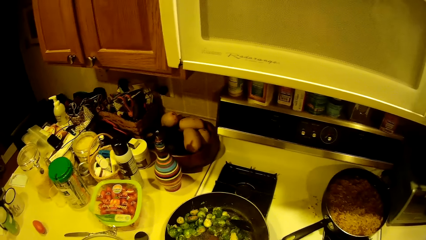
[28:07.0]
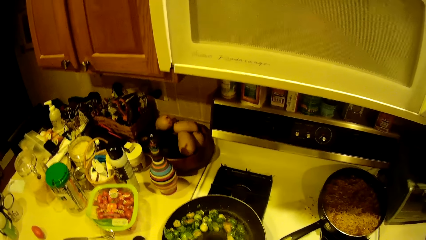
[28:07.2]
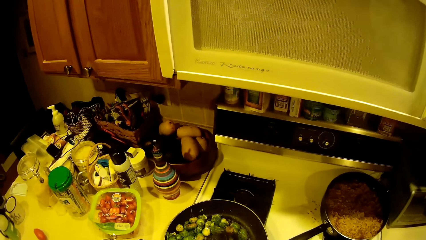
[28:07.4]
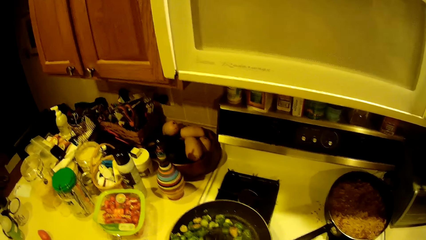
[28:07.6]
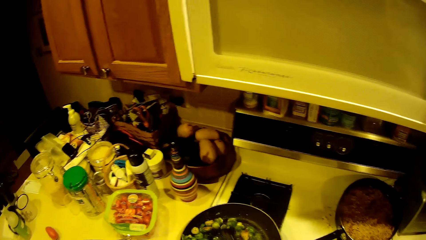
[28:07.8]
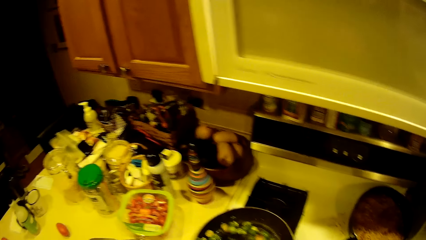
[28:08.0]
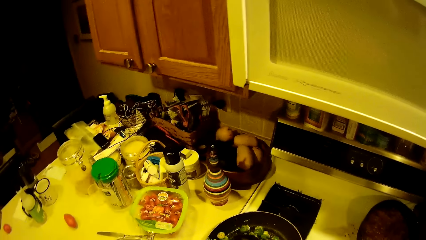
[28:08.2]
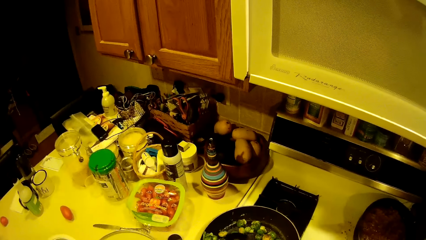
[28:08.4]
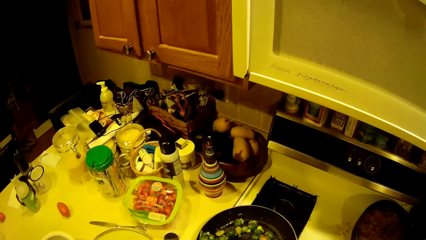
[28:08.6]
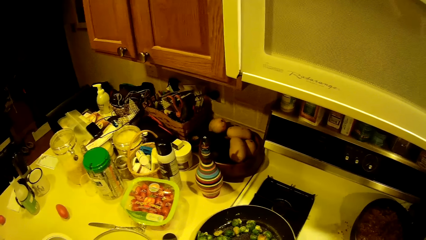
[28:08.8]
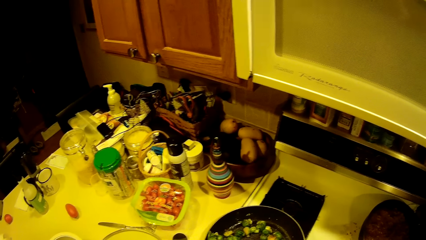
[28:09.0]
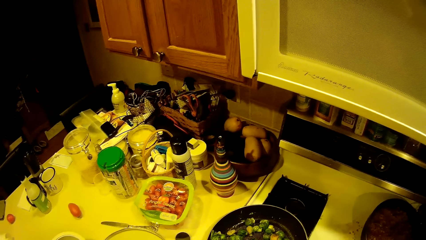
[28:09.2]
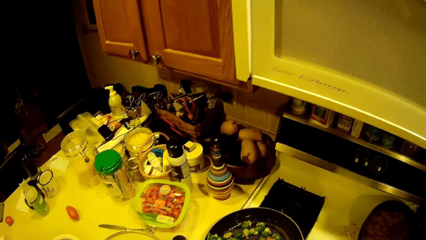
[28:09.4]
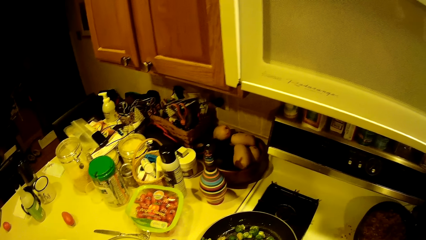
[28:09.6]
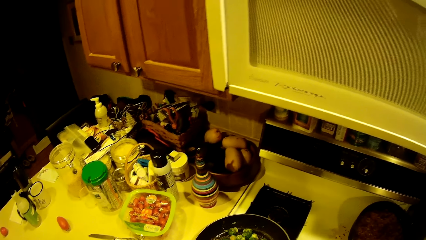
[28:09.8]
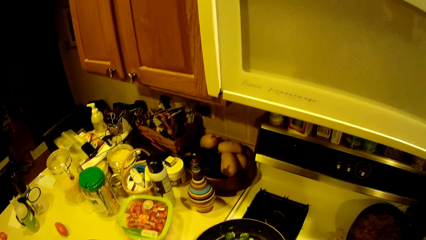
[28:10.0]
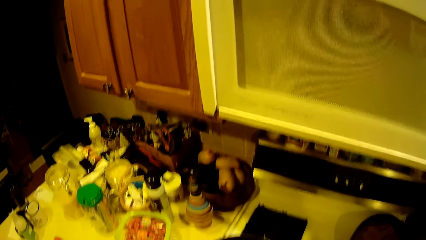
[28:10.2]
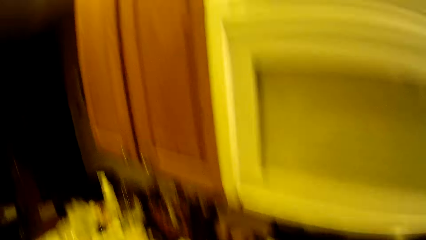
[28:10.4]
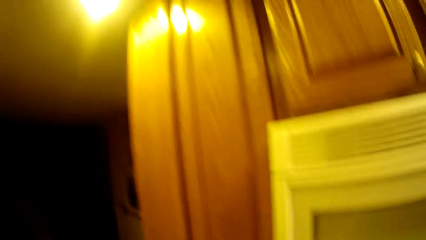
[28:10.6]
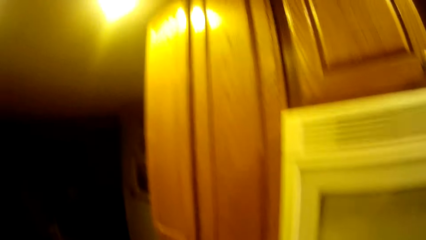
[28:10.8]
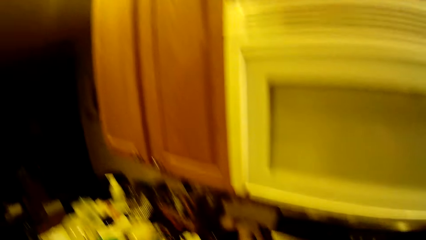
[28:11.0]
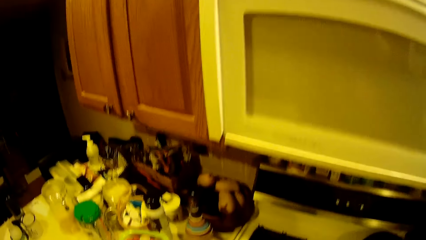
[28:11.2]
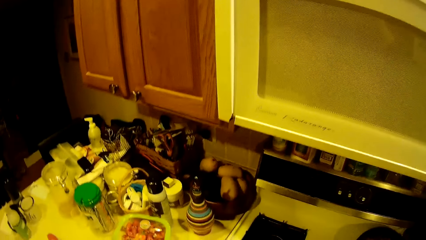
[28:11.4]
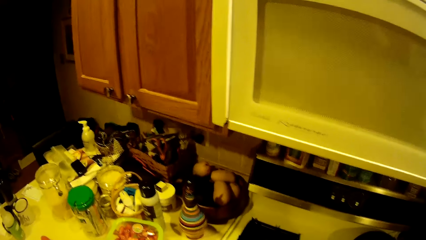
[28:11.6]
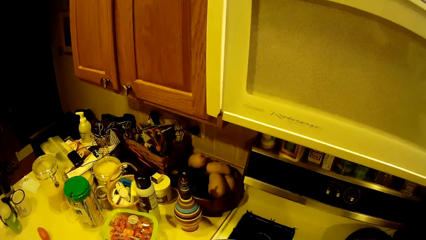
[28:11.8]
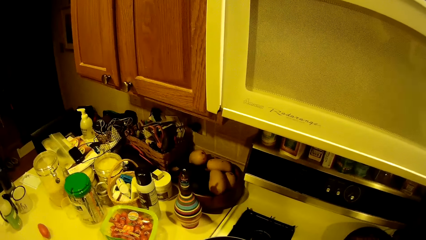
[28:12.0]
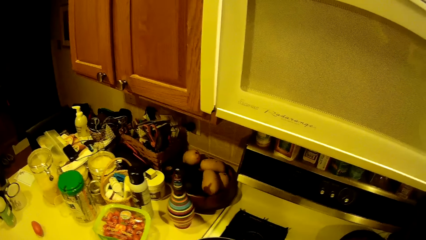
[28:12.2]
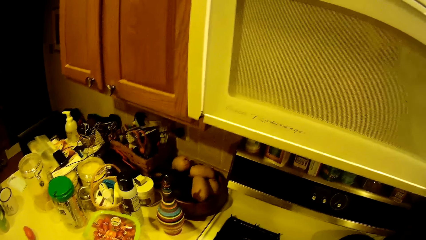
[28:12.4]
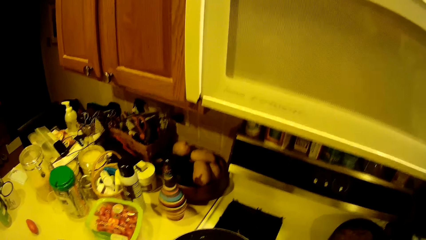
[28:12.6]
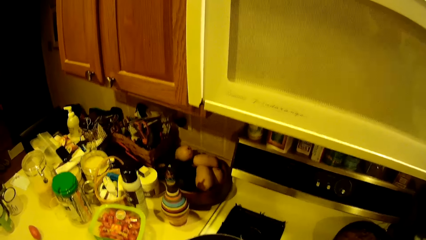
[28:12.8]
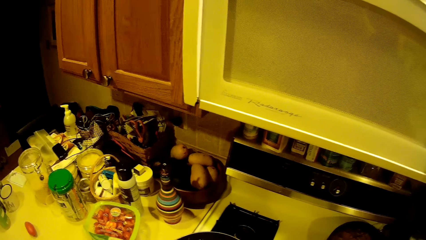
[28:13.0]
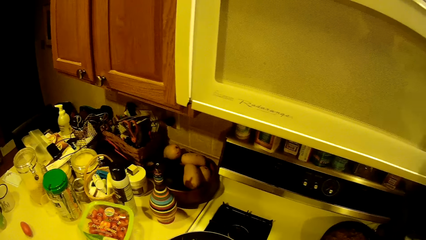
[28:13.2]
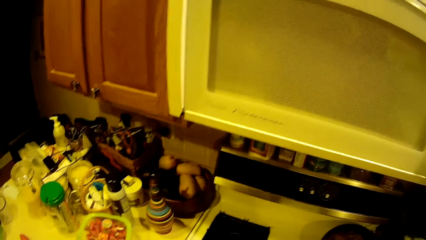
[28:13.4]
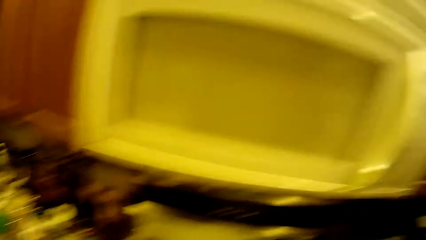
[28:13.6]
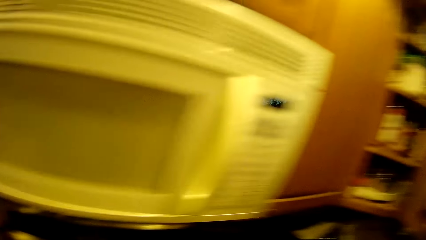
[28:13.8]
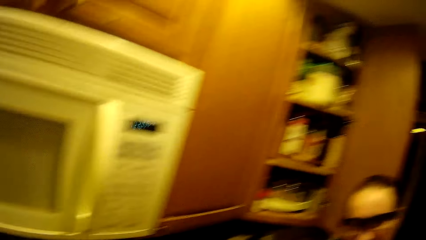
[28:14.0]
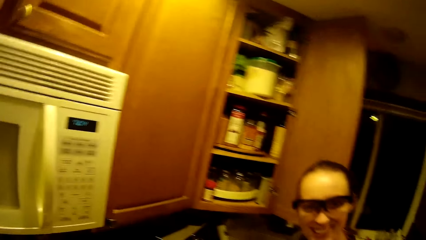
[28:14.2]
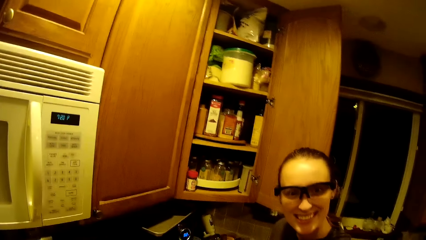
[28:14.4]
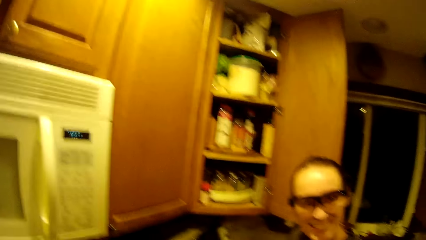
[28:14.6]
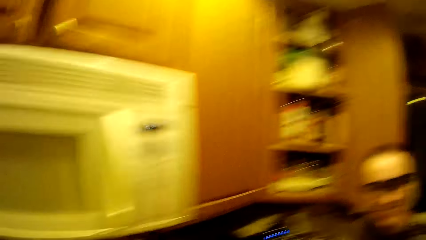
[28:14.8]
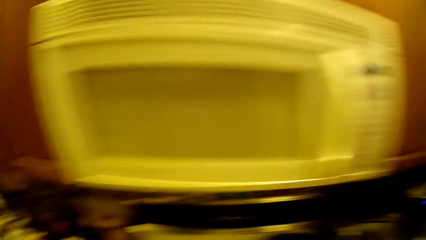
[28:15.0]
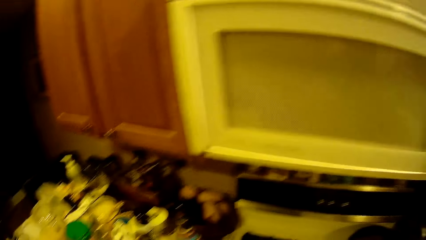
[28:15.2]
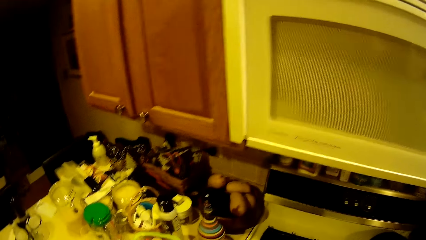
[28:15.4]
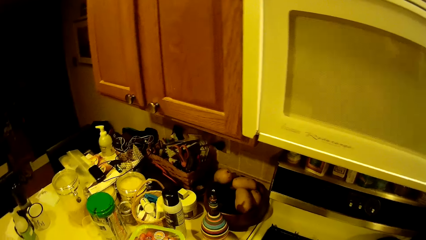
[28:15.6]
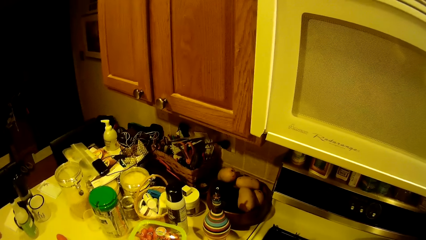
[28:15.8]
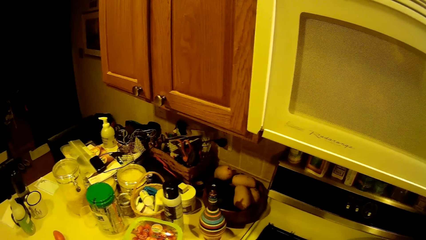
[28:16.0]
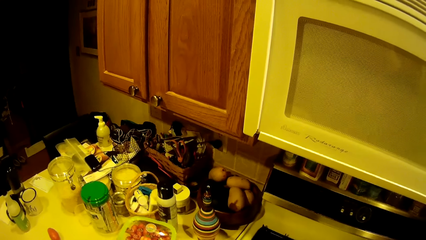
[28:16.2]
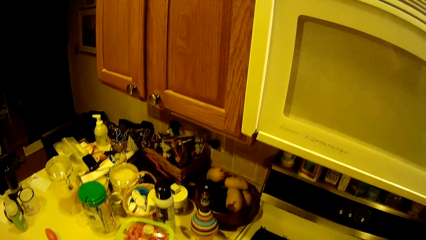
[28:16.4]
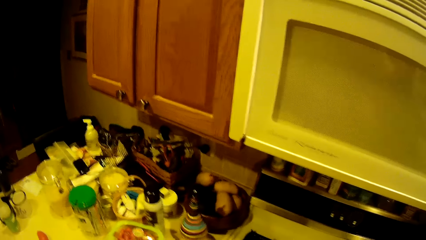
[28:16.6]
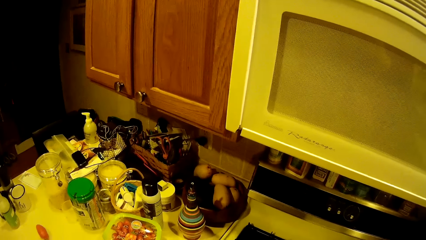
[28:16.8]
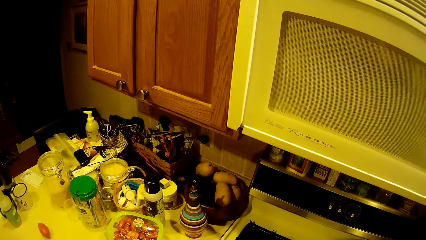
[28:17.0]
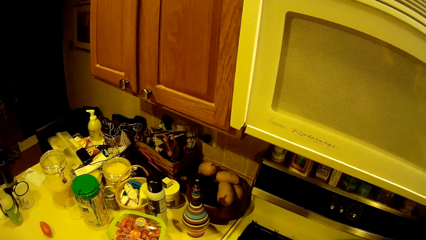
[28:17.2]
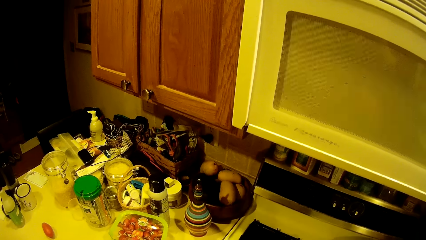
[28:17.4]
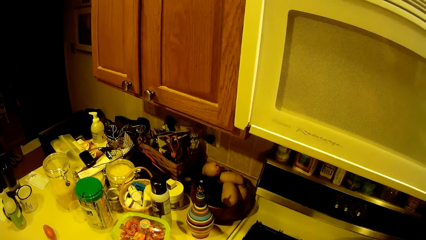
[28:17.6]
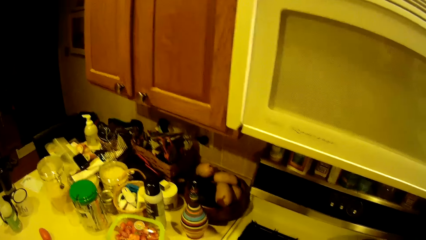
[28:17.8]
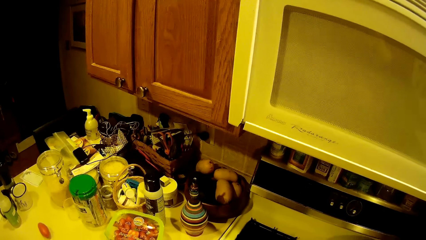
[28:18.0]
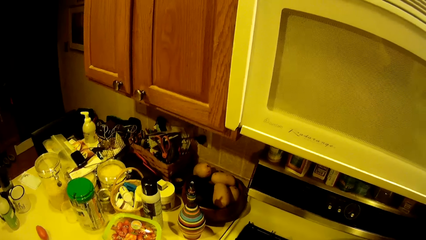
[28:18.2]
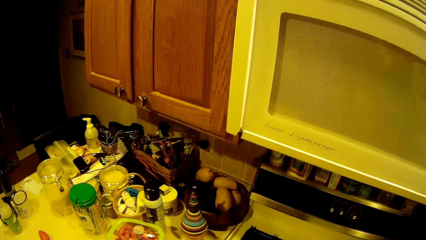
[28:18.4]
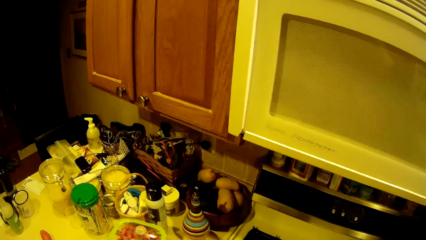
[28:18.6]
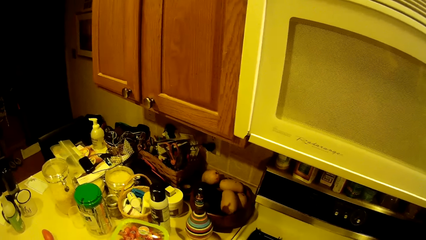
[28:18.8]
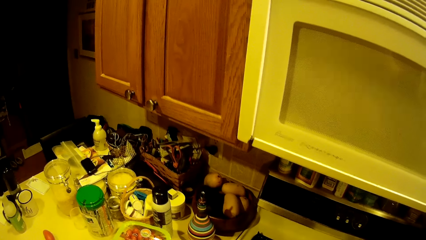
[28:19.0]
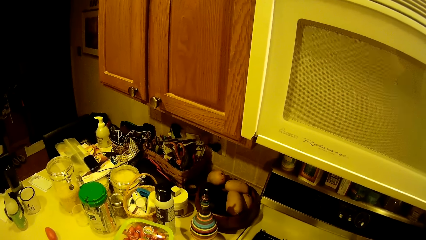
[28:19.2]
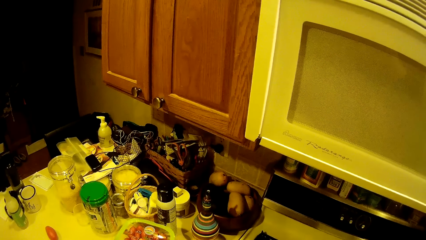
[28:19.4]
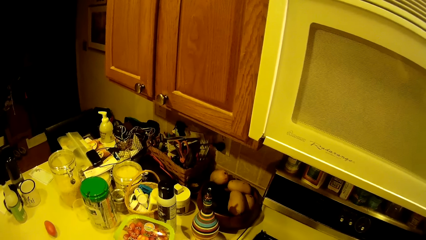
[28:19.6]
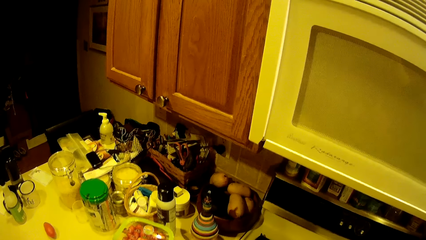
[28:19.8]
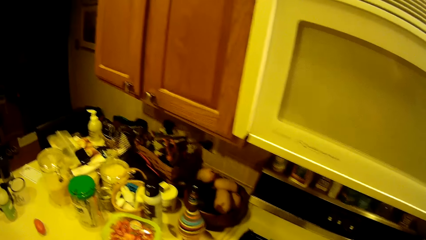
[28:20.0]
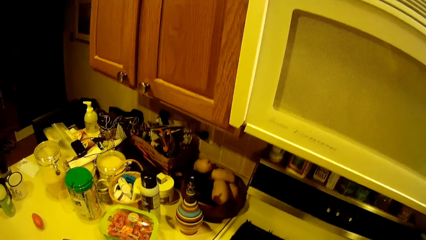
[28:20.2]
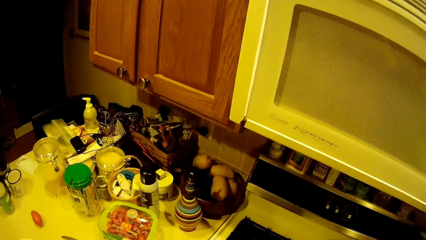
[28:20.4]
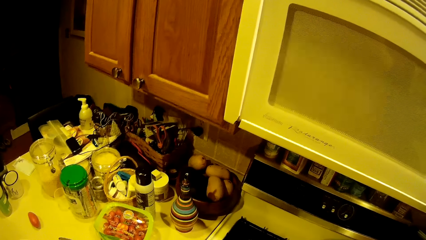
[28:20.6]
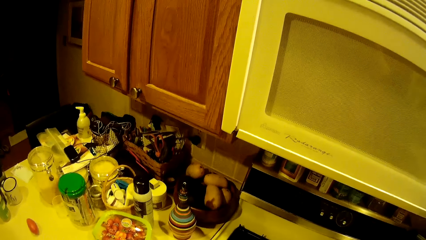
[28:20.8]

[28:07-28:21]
The camera wearer looks around. They converse with a woman. They look around the kitchen.

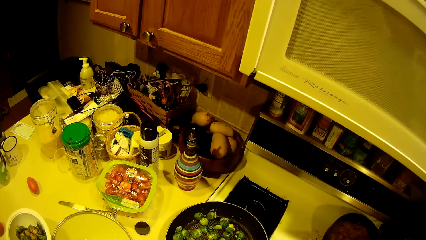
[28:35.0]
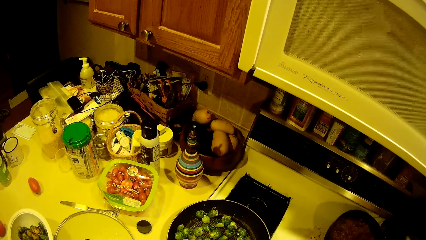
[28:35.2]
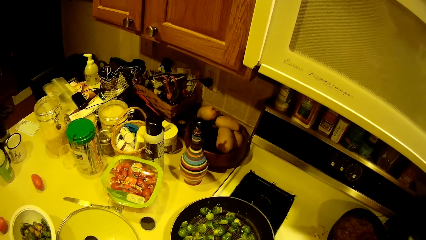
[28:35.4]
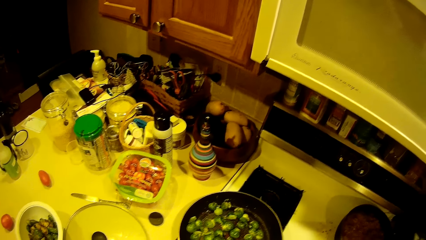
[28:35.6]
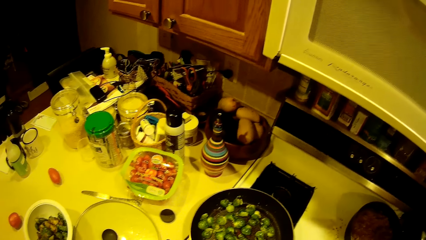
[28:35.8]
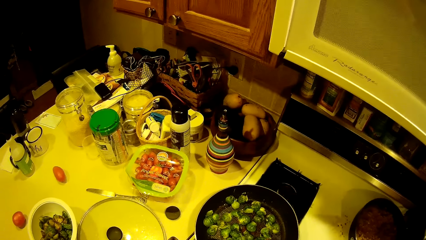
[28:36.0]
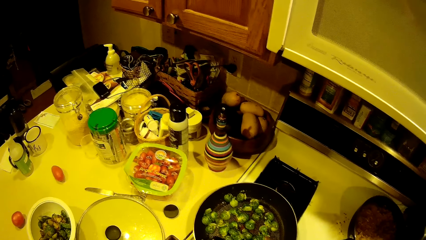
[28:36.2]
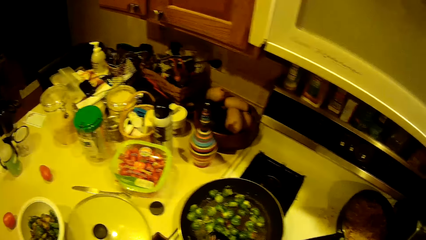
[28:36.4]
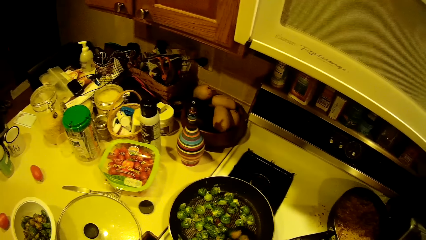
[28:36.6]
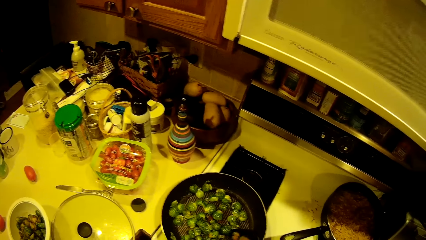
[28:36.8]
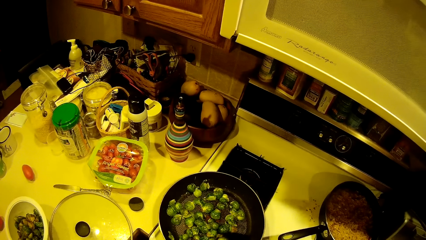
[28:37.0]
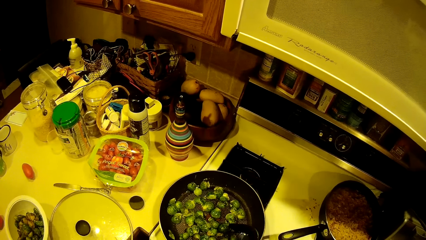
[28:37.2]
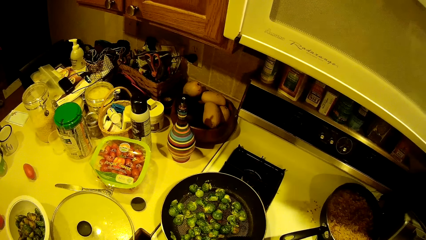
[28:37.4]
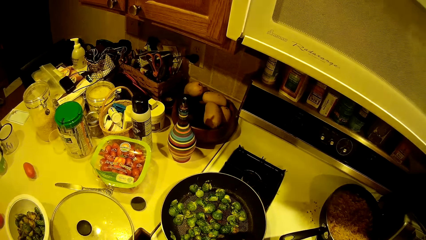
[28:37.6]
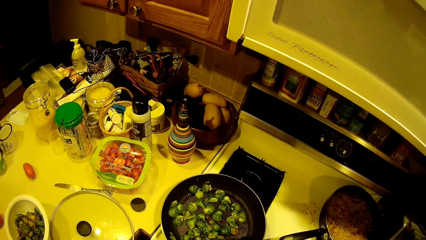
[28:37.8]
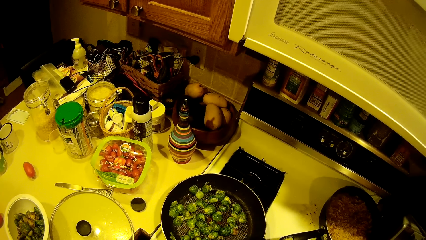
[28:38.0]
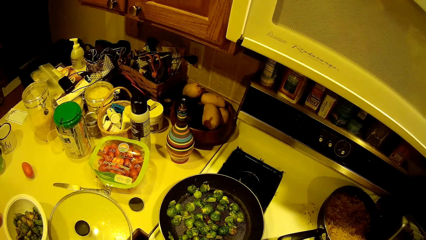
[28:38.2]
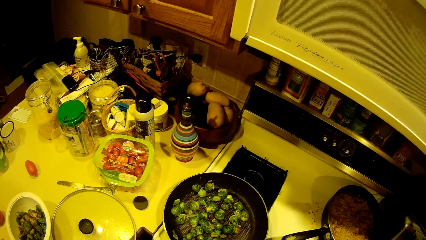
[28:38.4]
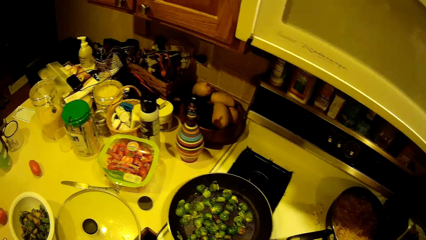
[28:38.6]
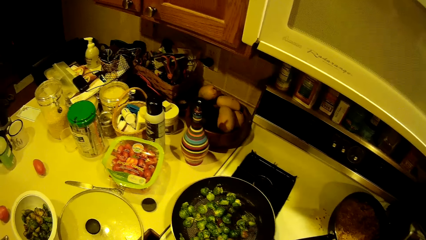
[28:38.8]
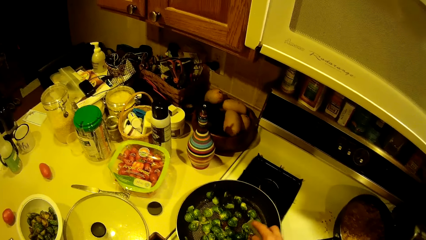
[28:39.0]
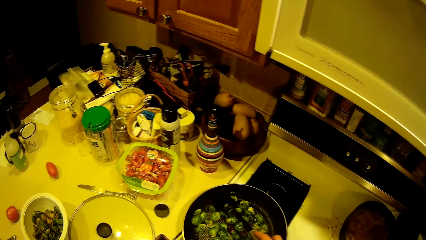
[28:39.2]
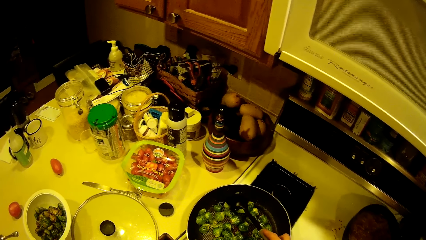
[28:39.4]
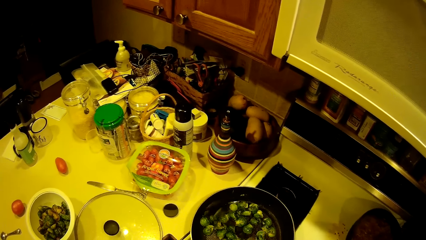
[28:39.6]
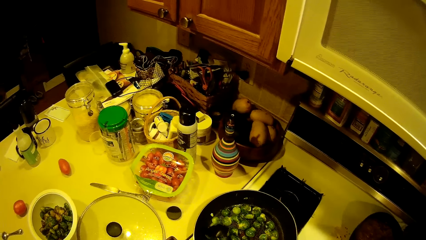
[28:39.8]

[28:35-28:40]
The camera wearer stirs the food.
